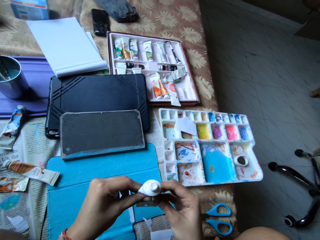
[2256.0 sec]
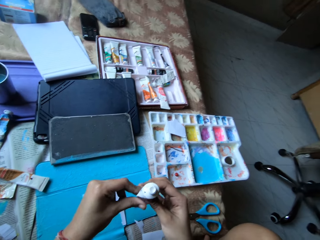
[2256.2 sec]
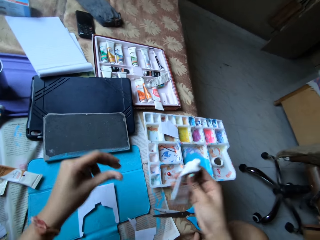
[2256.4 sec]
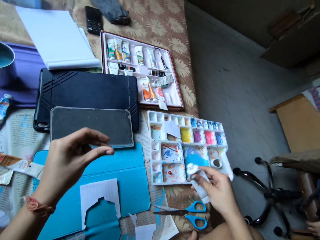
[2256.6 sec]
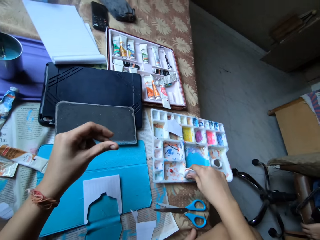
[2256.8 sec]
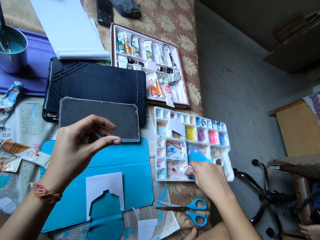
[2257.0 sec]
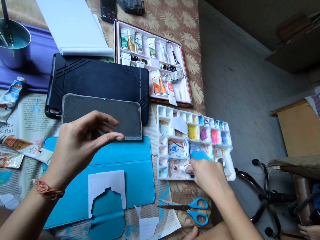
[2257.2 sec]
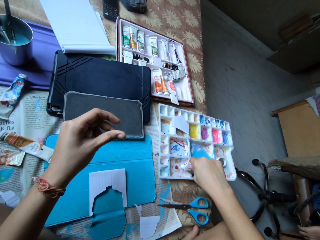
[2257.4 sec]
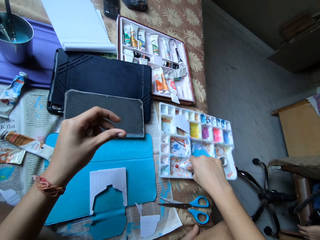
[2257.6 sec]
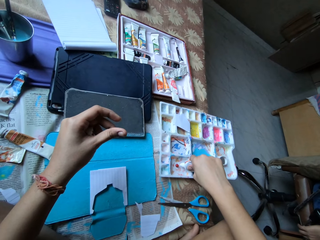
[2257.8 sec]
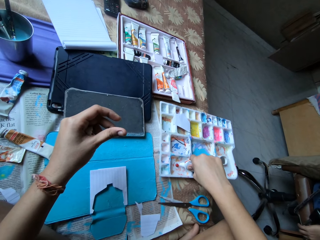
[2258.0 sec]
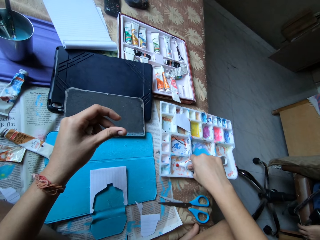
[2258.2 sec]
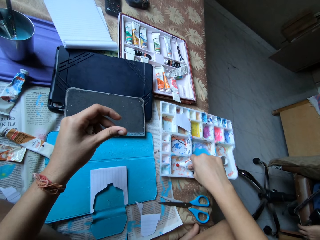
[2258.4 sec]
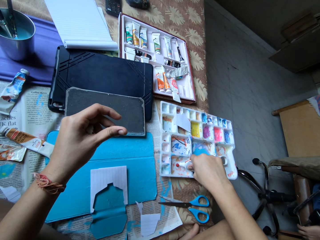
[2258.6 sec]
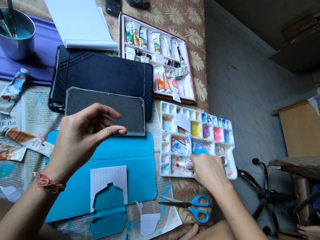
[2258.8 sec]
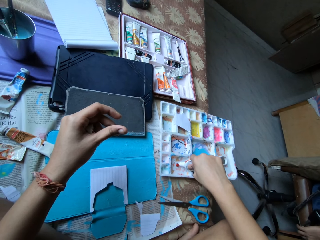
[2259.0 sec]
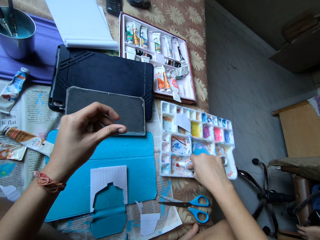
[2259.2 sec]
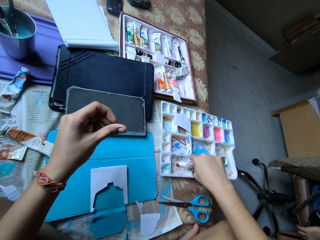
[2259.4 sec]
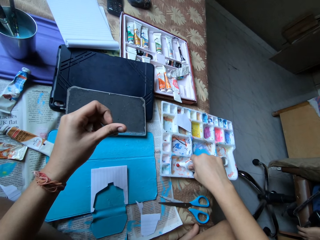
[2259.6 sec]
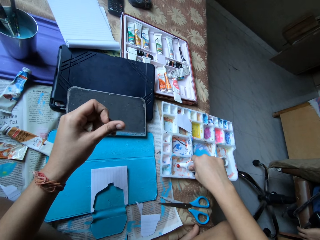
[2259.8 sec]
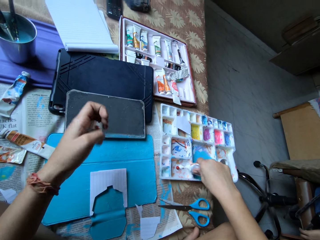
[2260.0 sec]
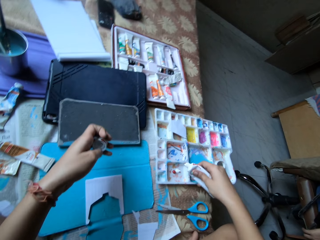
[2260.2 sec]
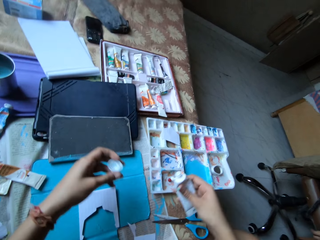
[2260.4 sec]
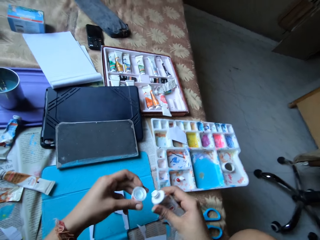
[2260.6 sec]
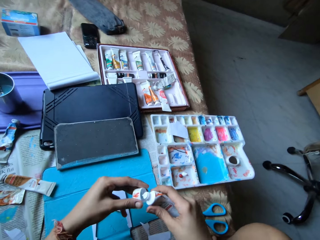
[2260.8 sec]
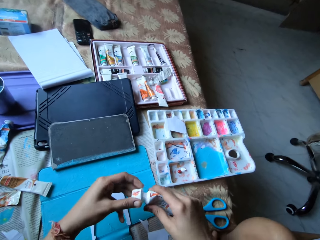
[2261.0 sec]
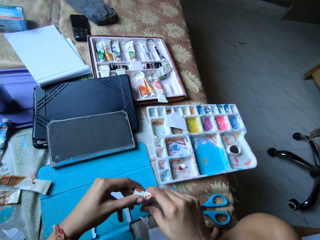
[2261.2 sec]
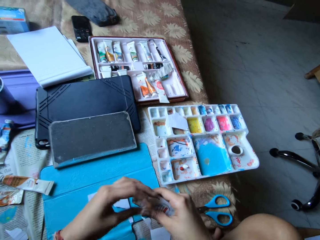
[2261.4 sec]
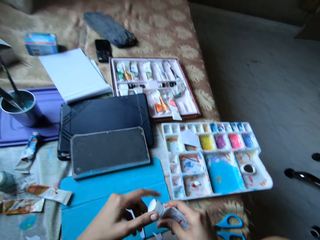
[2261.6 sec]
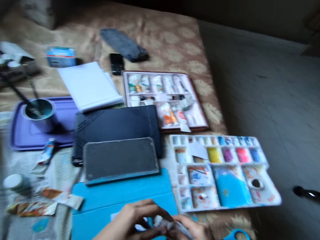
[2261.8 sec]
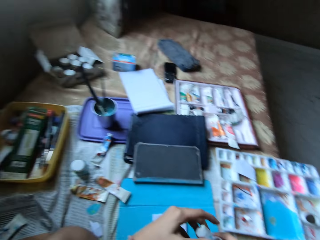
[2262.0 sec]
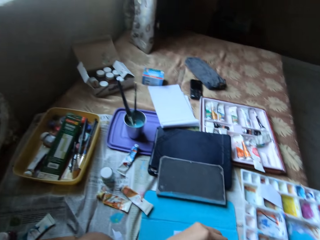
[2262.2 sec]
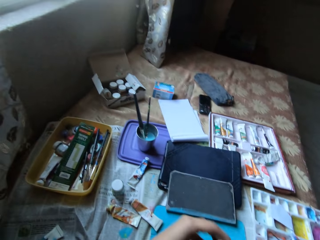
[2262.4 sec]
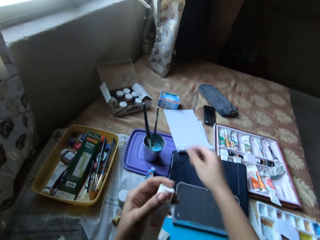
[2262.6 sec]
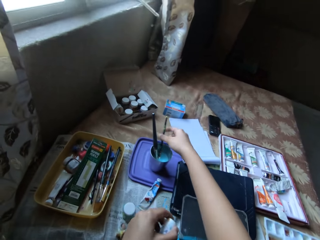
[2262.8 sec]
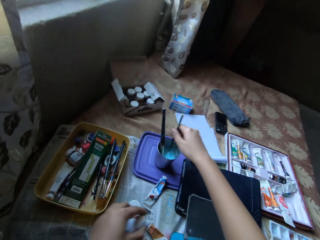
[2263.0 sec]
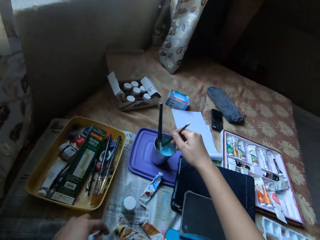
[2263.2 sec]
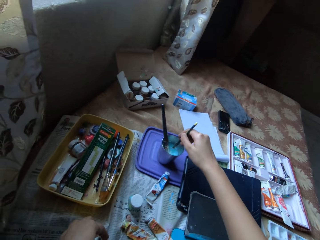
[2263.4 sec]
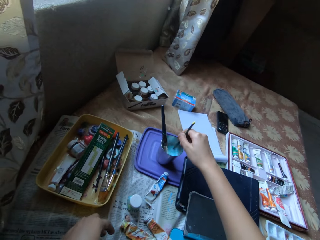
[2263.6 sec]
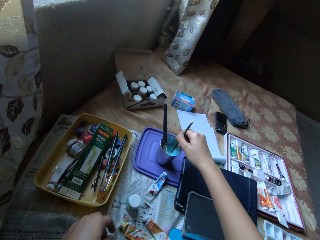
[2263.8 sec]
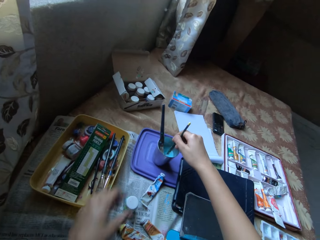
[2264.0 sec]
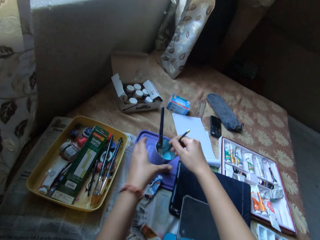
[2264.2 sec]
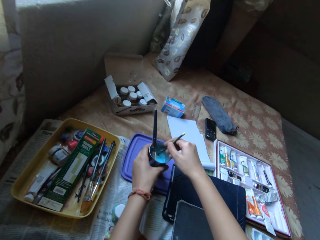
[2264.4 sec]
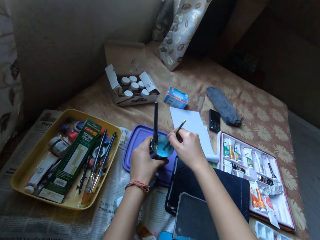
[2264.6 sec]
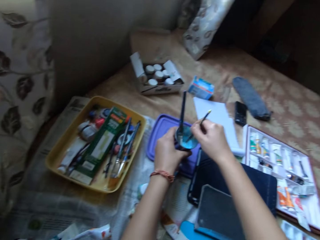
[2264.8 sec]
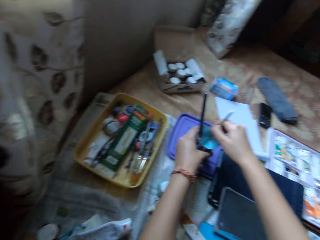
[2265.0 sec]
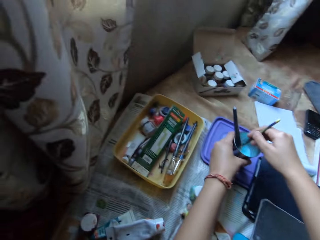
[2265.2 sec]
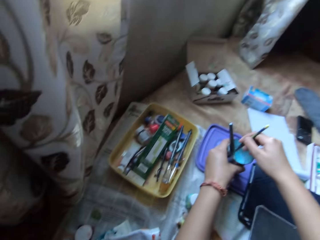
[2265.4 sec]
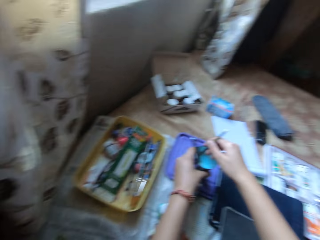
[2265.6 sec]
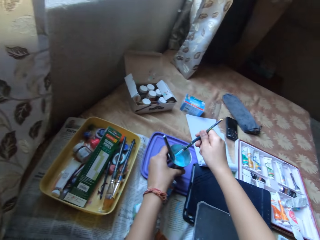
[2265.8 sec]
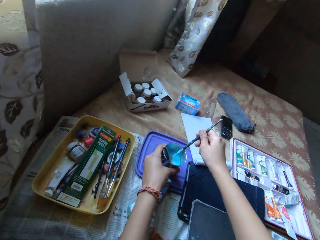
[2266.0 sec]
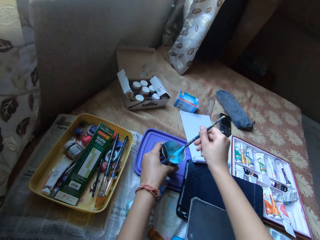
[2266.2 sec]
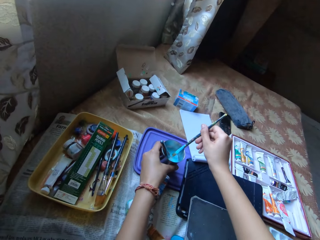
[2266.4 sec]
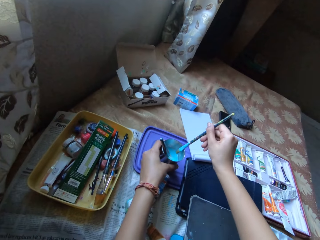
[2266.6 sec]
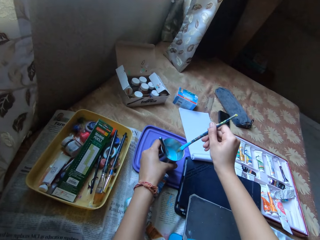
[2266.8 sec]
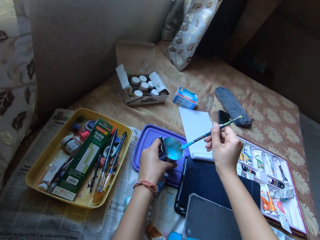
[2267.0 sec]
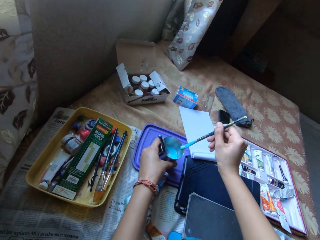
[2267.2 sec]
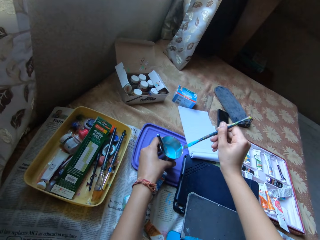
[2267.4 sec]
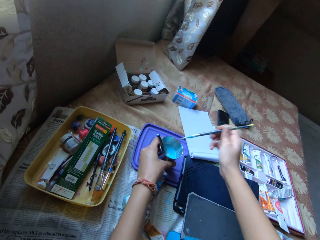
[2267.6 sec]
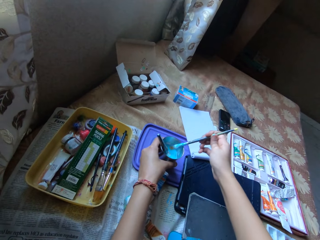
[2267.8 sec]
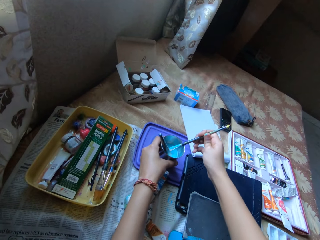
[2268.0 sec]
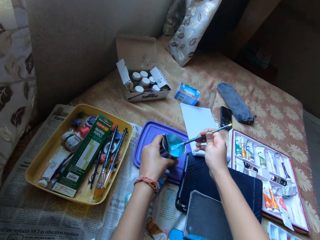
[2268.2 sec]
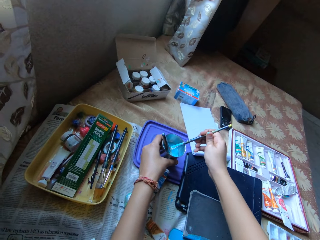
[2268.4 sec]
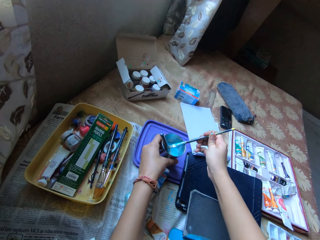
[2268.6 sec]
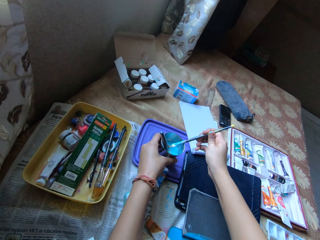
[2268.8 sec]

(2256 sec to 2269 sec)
The camera wearer holds the paint tube in her right hand. She squeezes paint from the paint tube in her right hand into the compartment of the paint palette on the bed. She closes the paint tube in her right hand with the cap in her left hand. She holds the paint tube in her left hand. She picks a paint brush from a cup on top of a lid on the bed with her right hand. She stirs a paint in the cup on the bed with the paint brush in her right hand. She holds the paint brush. She puts down the paint tube. She holds the cup on the lid with her left hand. She stirs the paint with the paint brush. She picks the paint brush in her right hand from the cup on the lid. She scrapes the paint brush in her right hand on top of the cup on the lid in her left hand.

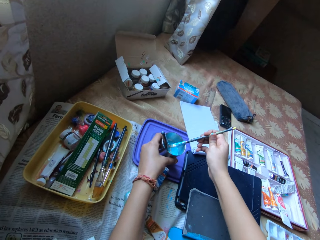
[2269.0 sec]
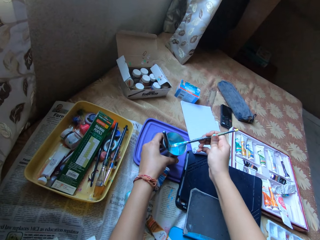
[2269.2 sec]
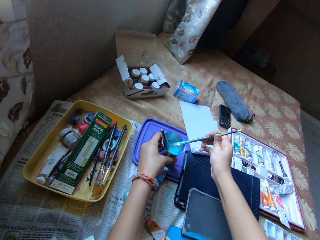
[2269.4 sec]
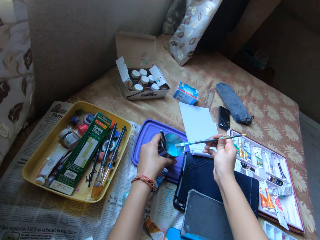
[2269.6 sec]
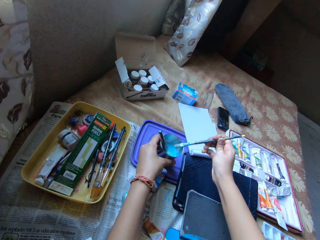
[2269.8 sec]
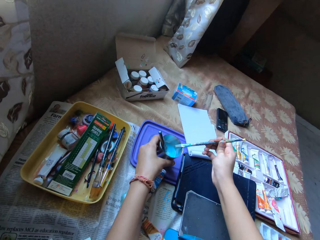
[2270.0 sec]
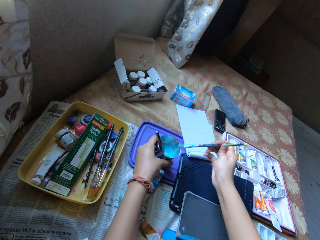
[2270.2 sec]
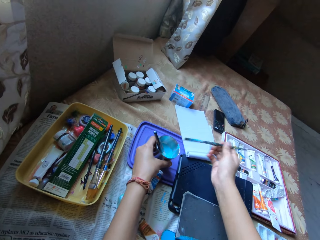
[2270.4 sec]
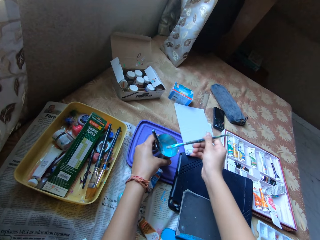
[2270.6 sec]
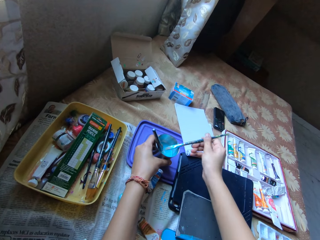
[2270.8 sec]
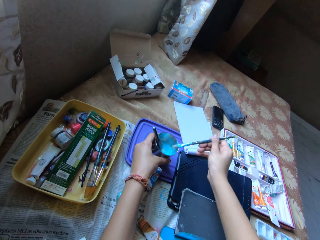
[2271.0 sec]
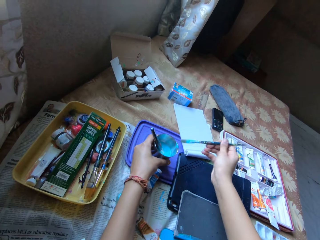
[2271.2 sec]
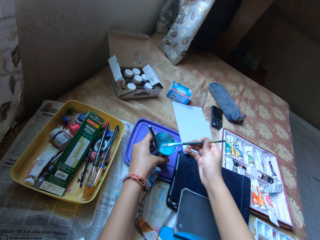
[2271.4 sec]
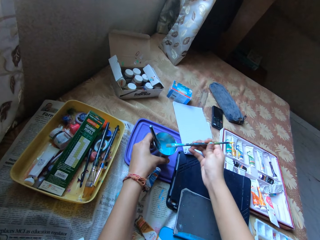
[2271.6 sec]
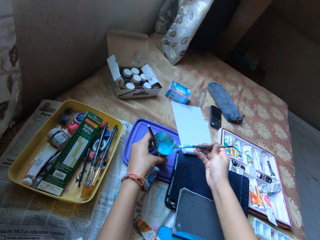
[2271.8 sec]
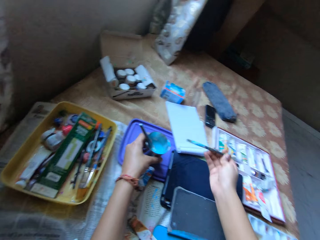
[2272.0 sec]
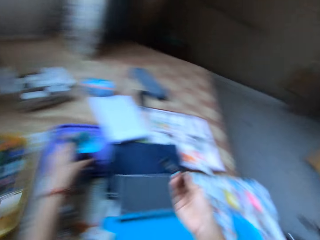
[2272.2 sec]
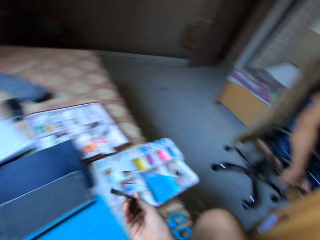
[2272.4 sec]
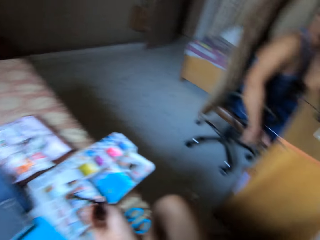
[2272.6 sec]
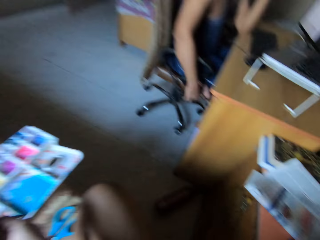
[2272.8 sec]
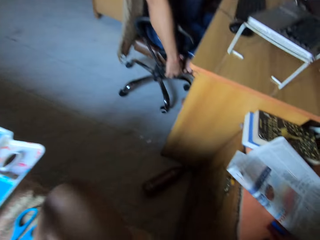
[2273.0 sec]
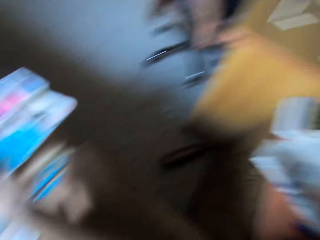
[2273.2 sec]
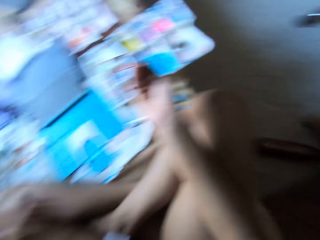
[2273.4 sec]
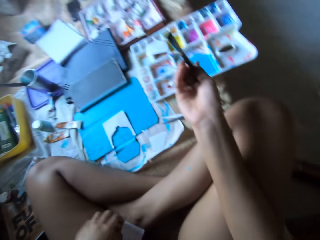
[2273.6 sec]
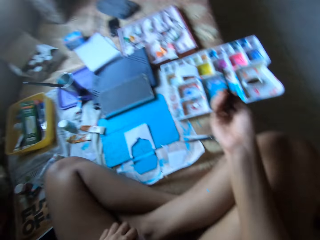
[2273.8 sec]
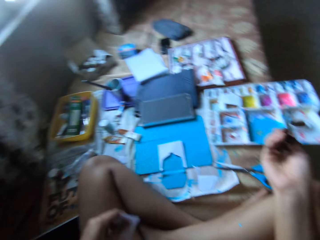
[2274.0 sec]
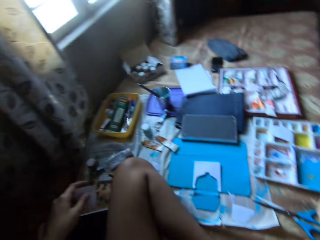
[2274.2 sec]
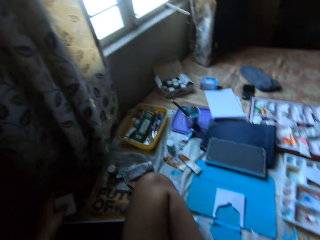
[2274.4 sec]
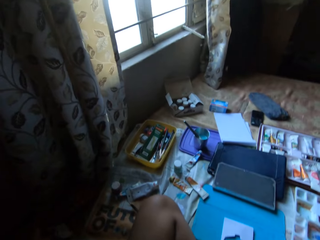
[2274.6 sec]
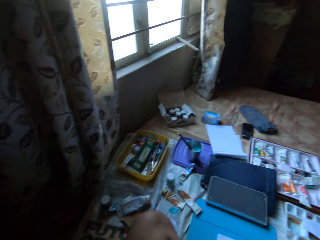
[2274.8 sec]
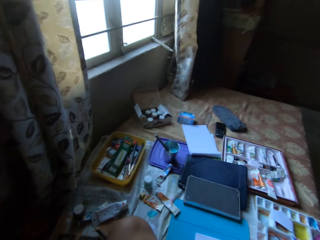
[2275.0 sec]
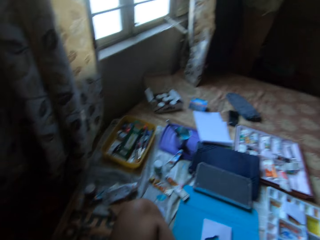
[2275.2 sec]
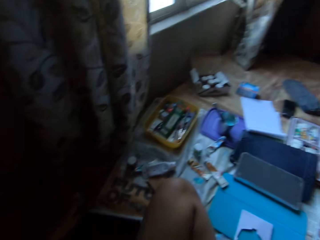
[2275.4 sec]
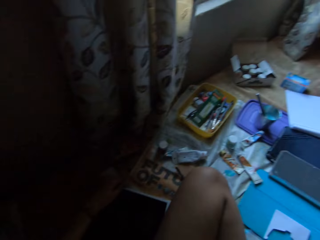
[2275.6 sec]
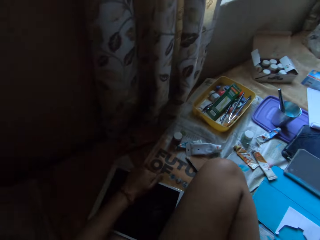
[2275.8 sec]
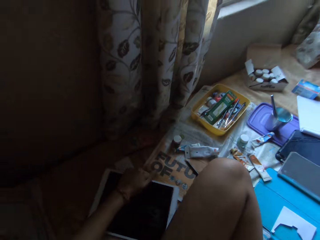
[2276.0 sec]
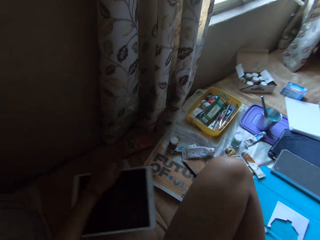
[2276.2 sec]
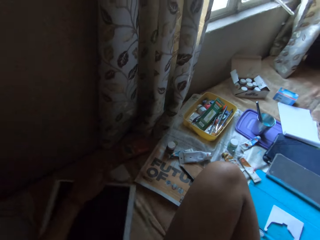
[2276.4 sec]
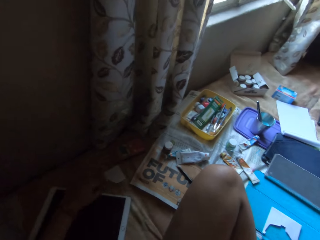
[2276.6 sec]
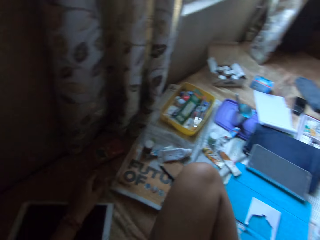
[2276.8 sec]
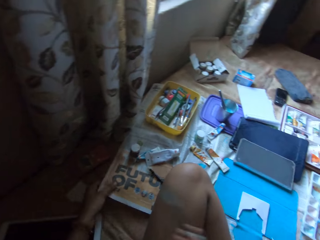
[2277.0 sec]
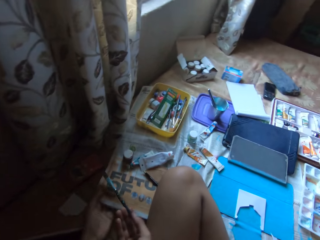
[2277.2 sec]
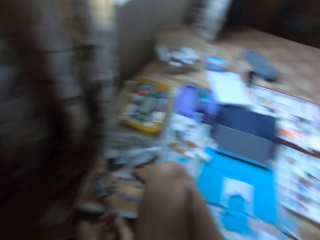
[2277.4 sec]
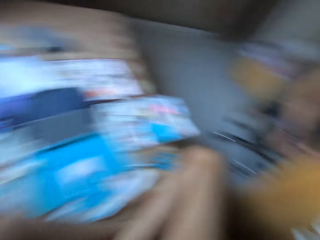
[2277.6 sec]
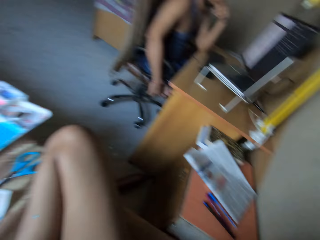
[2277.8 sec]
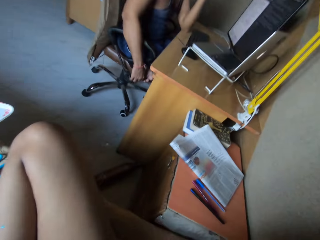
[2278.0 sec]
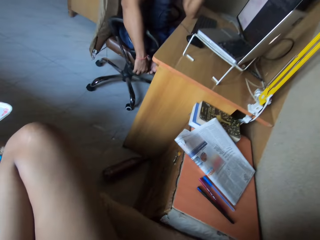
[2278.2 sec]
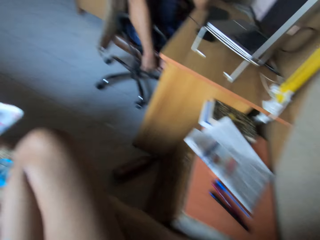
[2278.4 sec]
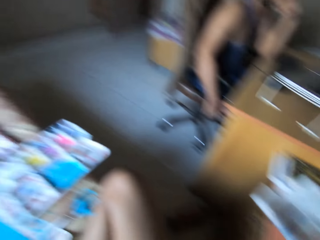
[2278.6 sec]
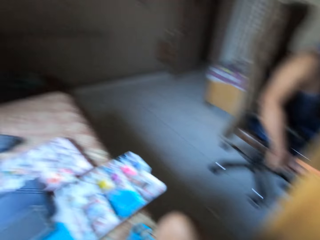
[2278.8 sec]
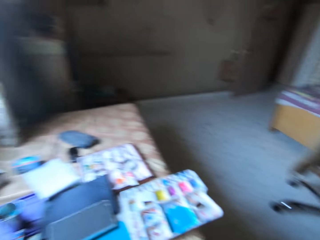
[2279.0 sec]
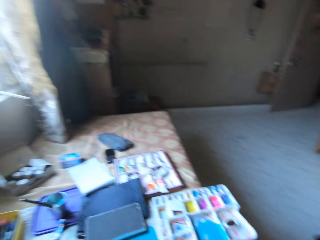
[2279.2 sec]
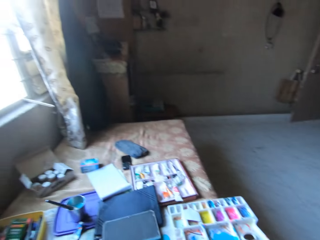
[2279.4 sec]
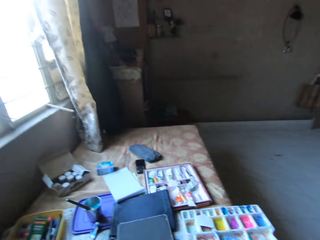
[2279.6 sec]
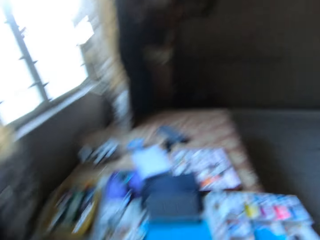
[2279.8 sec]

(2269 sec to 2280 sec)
The camera wearer picks a paper from her right leg with her left hand. She places the paper in her left hand on the bed. She moves a tablet phone on the bed with her left hand. She lifts a newspaper on the bed with her left hand. She wipes a paint brush with the newspaper.
